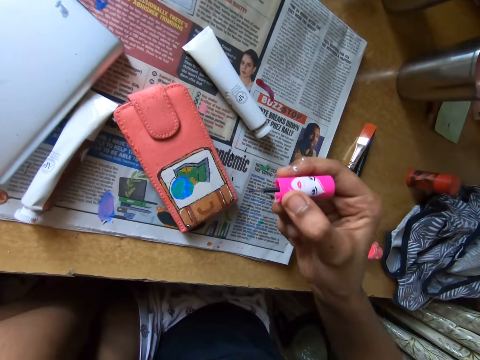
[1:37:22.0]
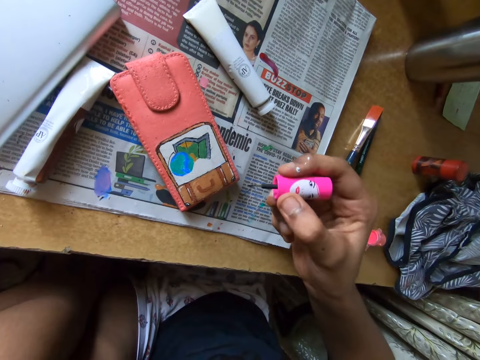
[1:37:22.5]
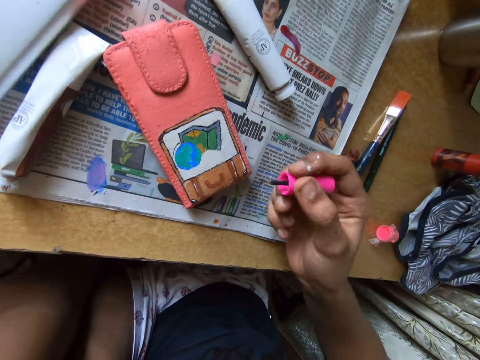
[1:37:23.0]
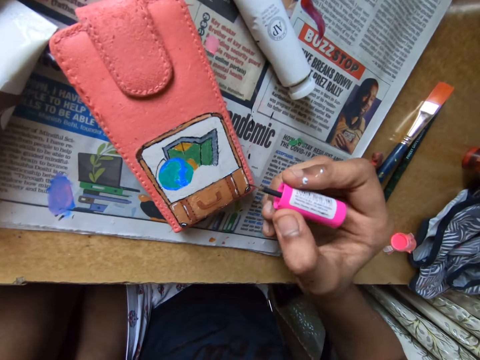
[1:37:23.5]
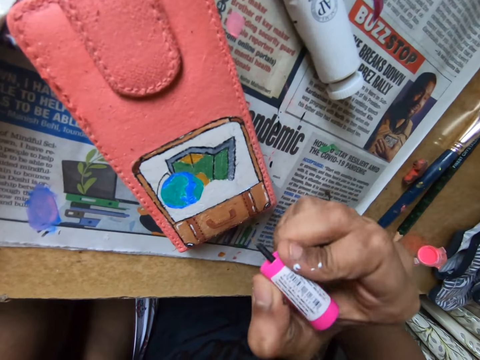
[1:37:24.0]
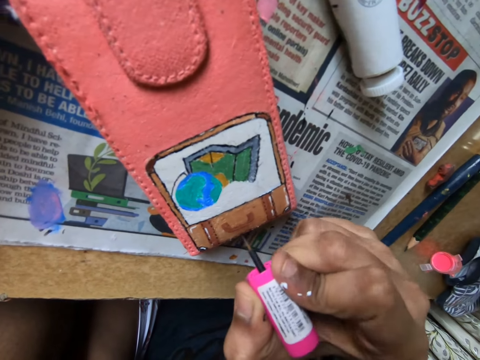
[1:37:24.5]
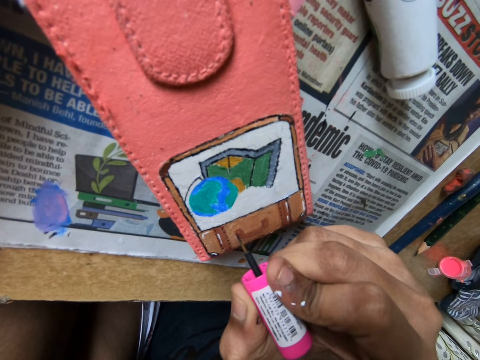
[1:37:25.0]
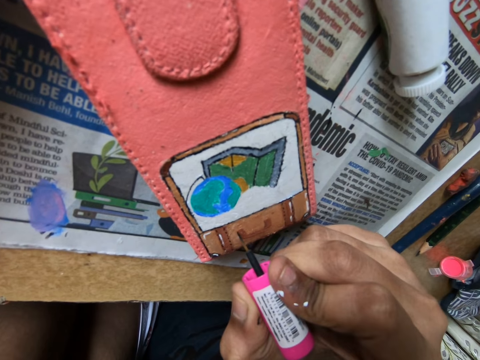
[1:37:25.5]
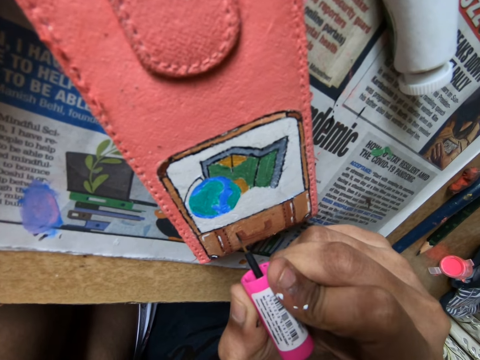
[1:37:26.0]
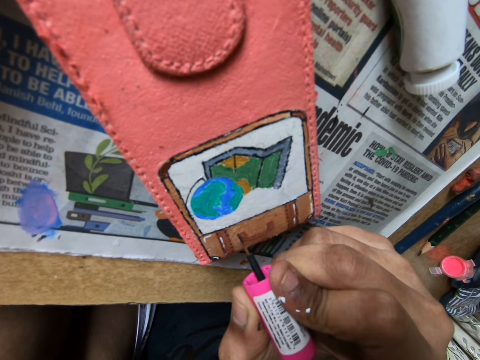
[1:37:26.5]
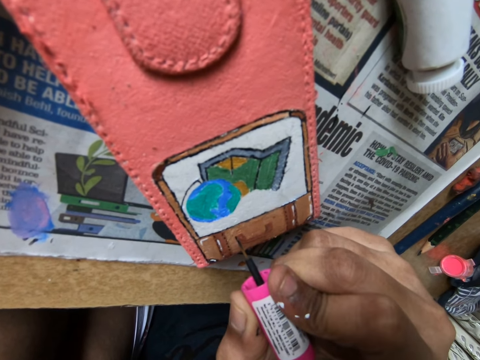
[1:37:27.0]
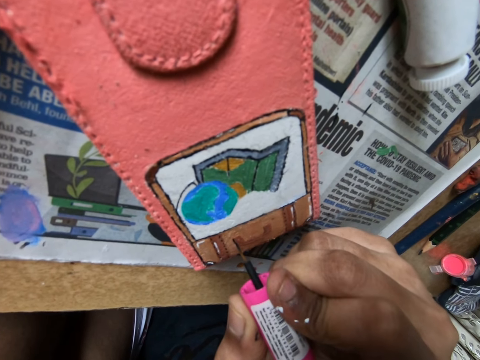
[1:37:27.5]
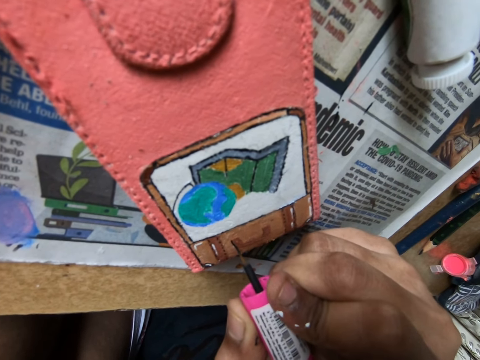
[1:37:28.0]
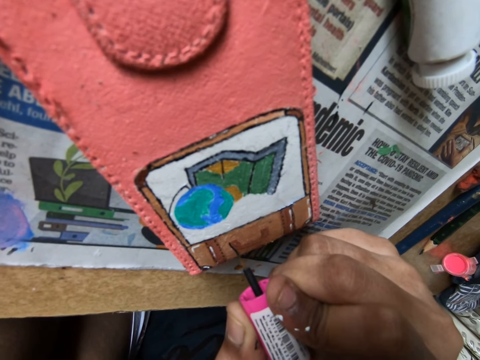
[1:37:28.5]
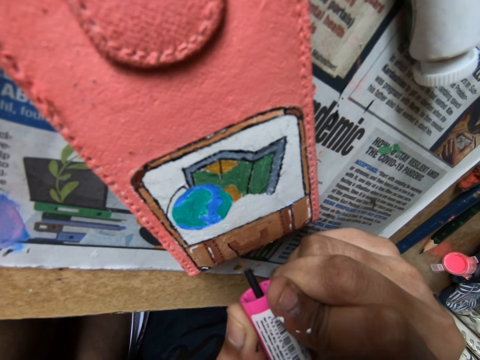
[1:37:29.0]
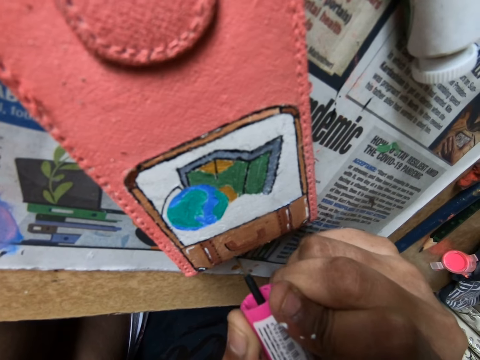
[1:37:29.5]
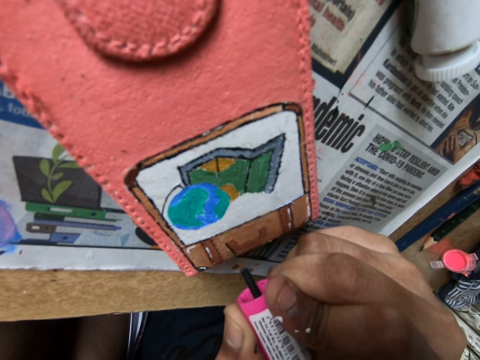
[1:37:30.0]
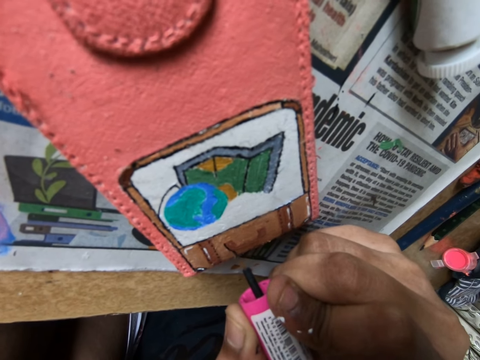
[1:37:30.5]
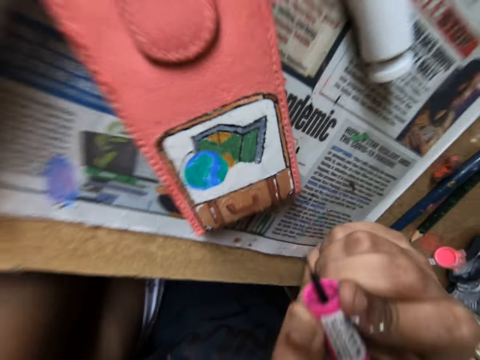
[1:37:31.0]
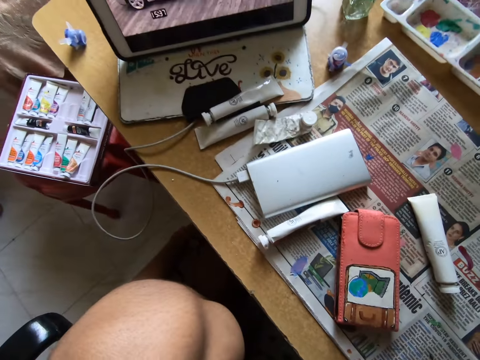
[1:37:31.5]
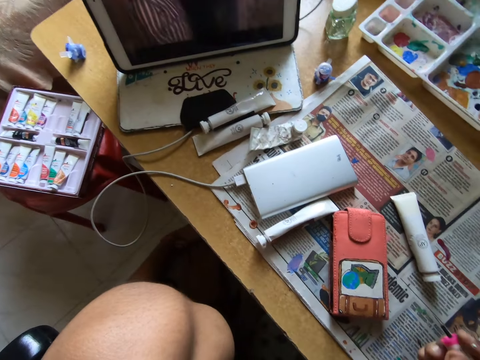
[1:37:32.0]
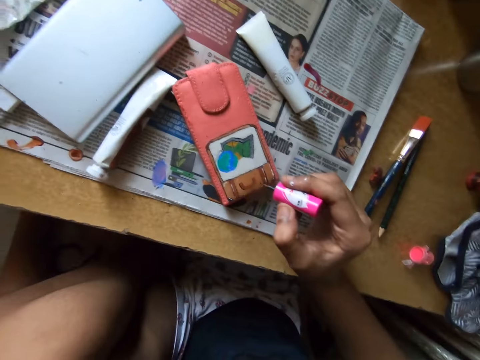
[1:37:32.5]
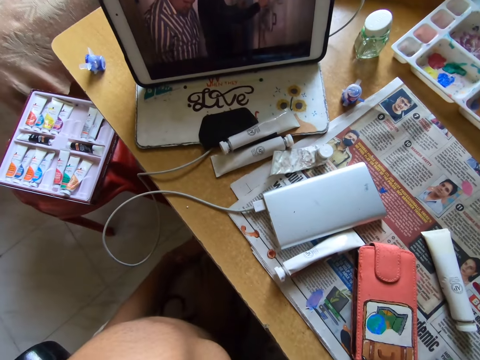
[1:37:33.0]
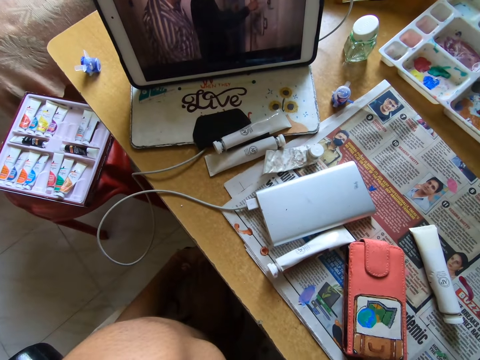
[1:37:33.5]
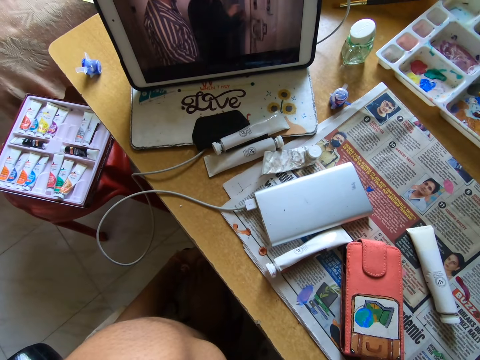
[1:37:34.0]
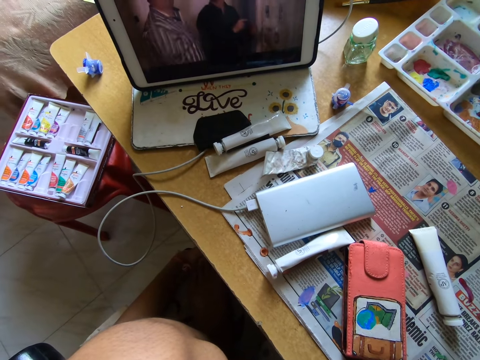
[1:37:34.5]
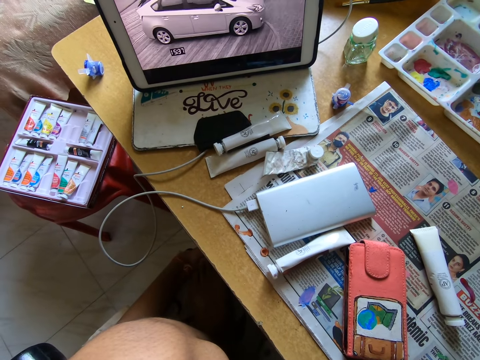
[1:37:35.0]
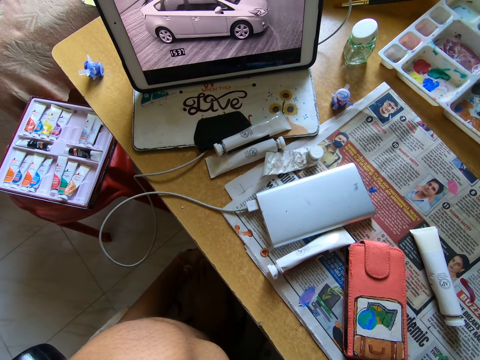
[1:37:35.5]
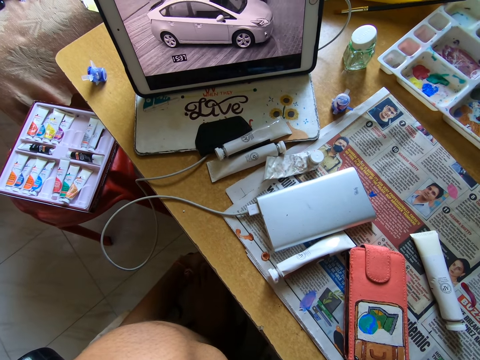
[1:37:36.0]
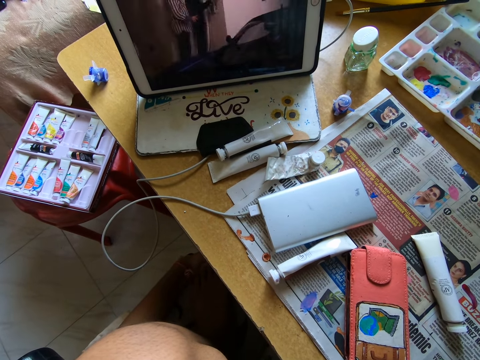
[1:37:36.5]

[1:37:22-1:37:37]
The camera wearer paints on the phone case on the table with the paint brush in her right hand. She watches the show on the tablet on the table.

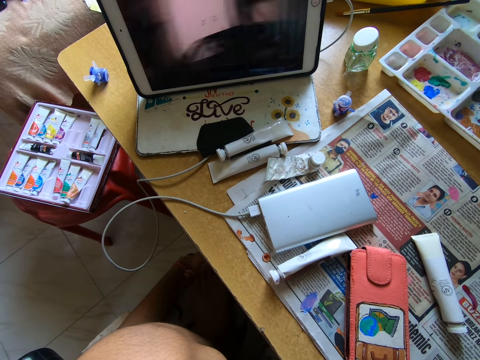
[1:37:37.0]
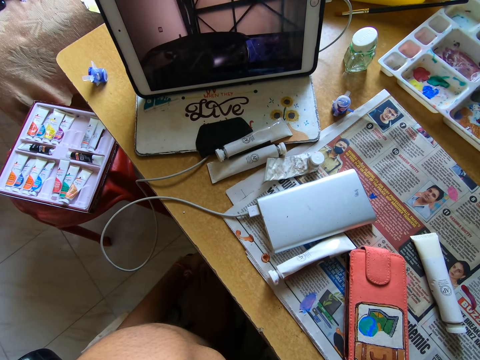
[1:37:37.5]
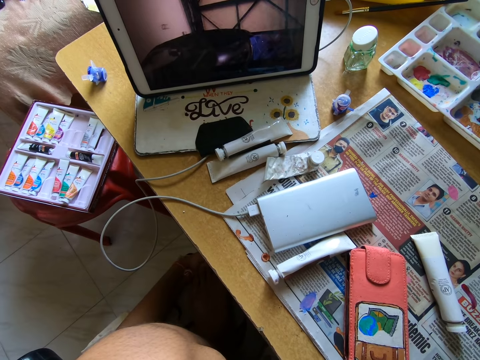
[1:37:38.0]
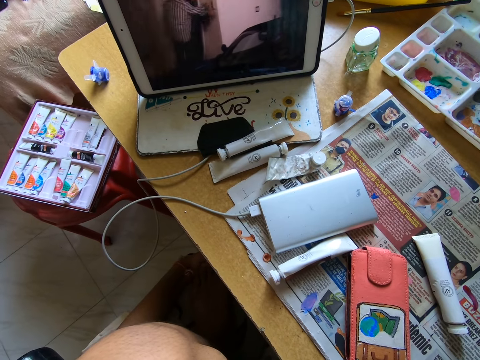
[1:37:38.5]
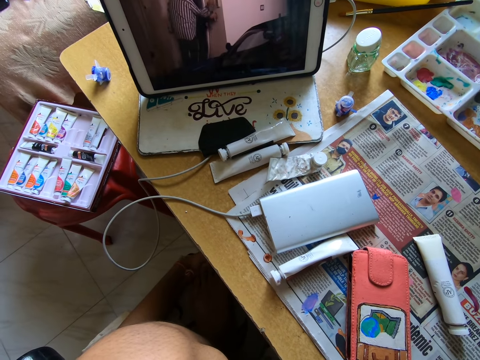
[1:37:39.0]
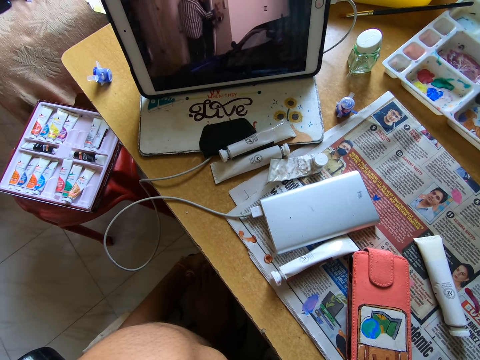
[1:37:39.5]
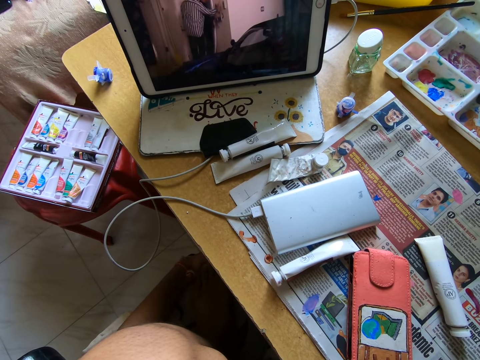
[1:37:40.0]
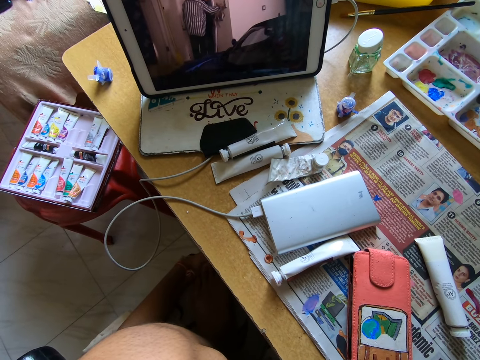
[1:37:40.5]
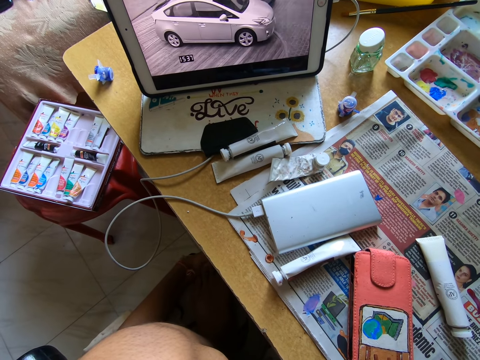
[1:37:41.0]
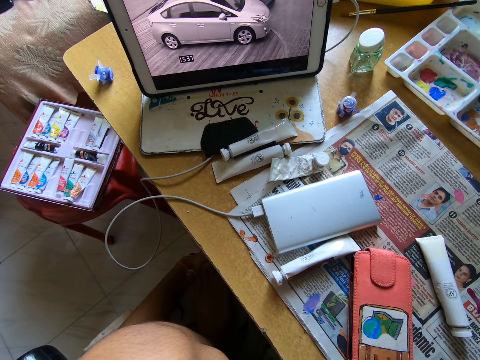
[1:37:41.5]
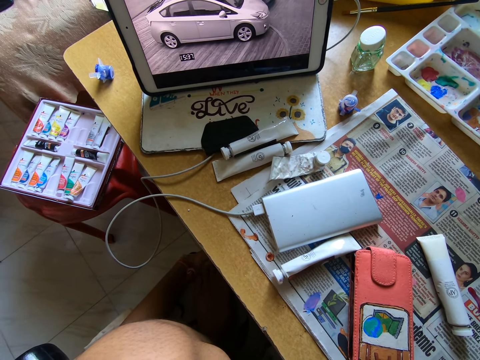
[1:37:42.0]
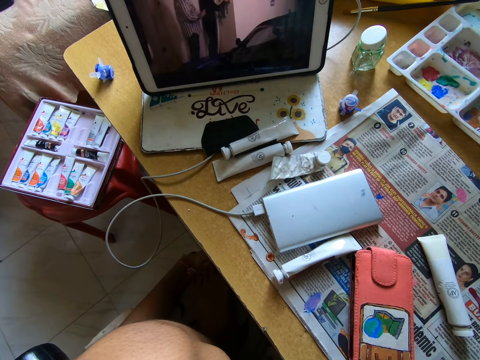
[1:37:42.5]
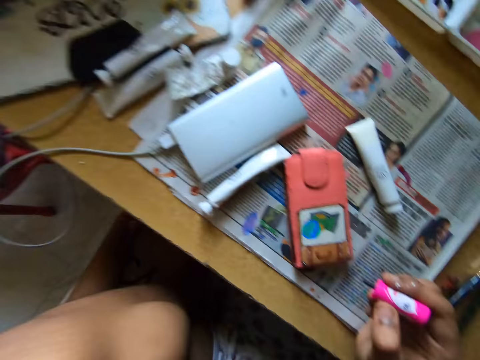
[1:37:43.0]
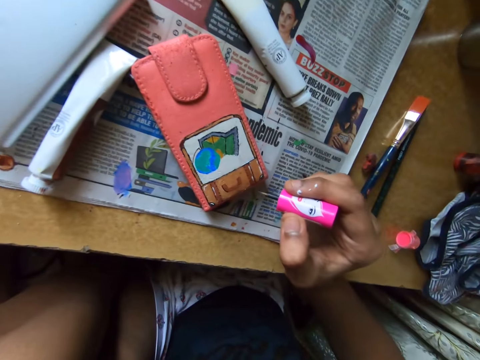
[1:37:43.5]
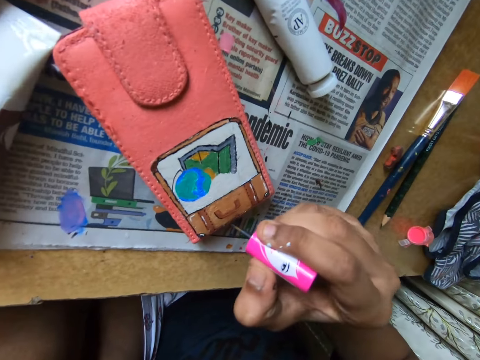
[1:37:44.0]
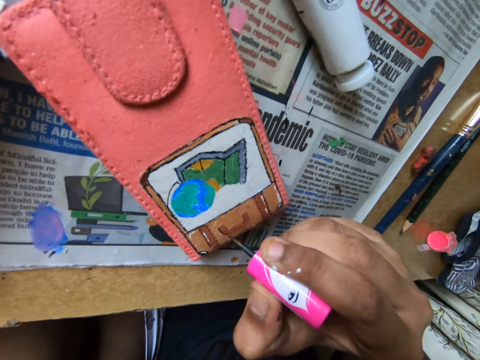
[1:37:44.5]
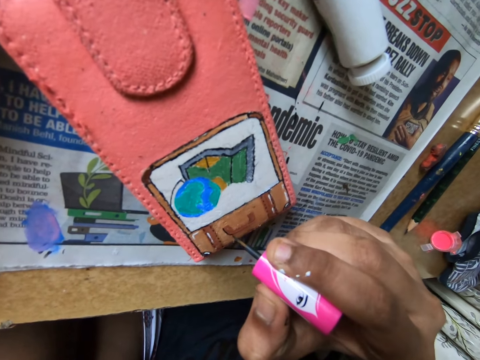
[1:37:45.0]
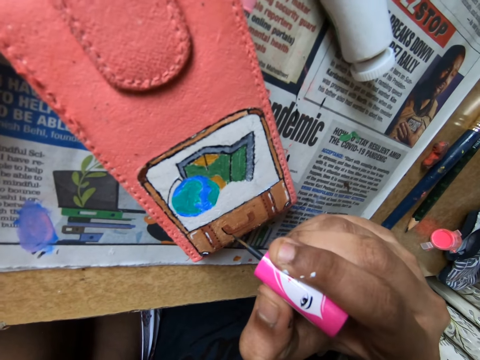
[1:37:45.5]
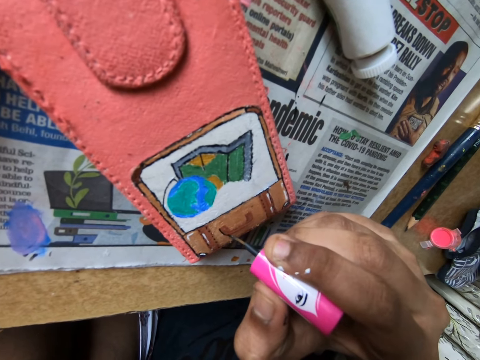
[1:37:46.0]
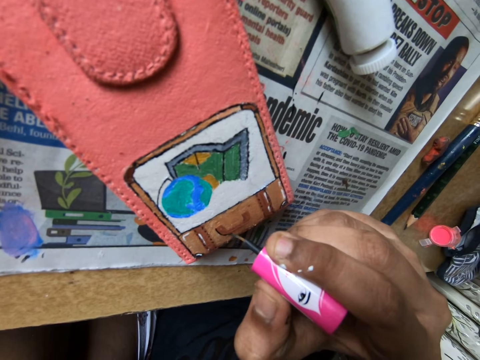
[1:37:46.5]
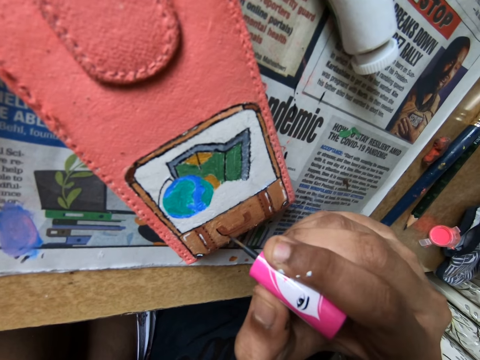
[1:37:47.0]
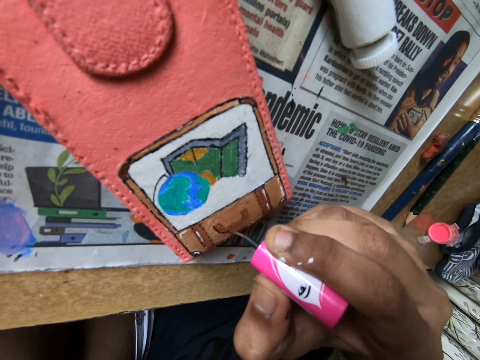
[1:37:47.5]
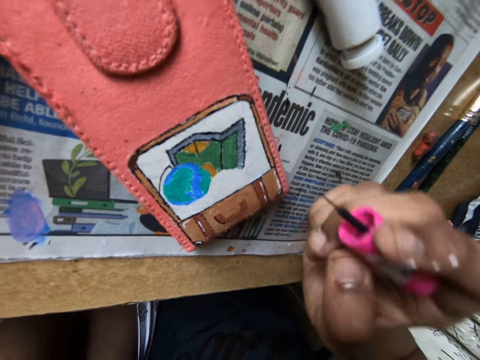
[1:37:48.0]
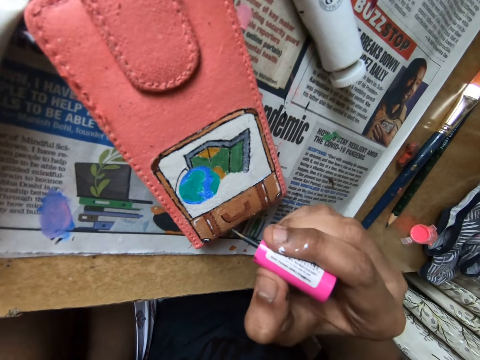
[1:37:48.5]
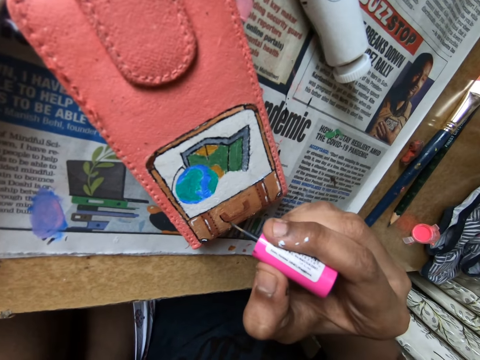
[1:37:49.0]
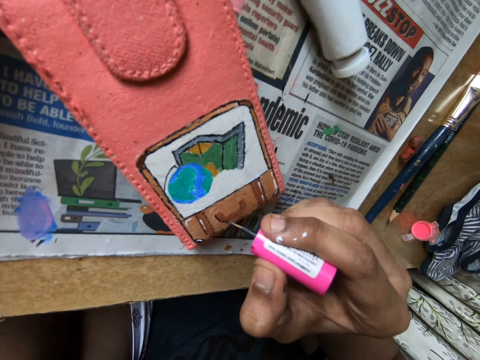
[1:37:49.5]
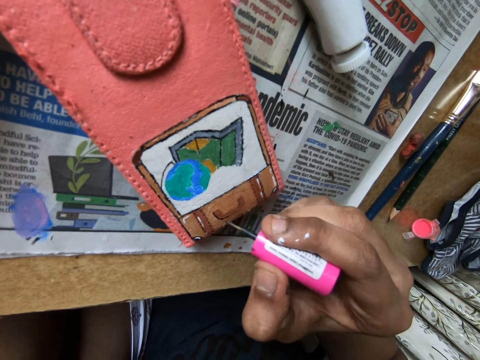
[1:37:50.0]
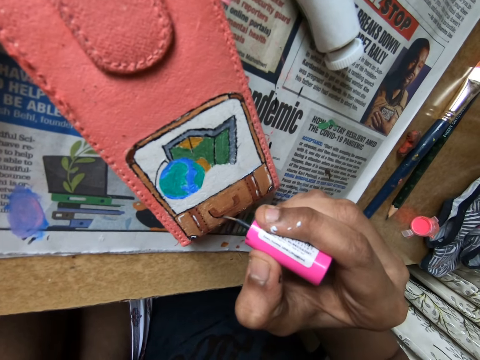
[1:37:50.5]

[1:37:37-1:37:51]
The camera wearer paints on the phone case on the table with the paint brush in her right hand.
